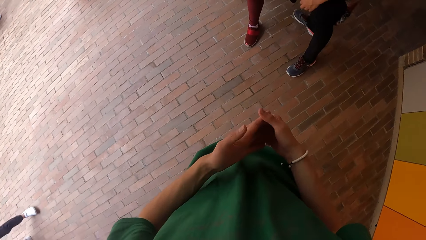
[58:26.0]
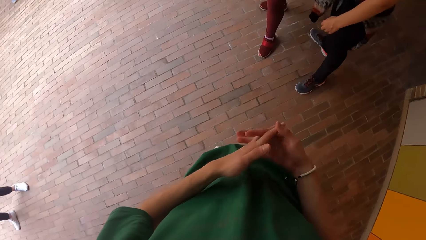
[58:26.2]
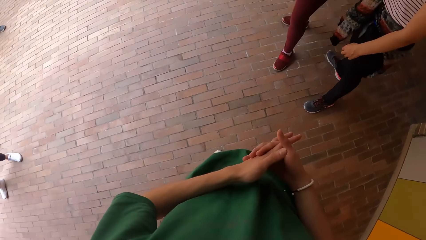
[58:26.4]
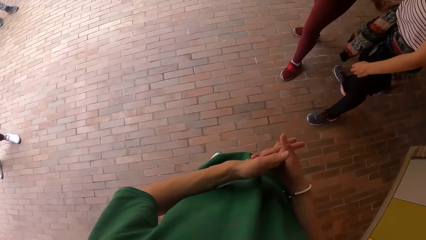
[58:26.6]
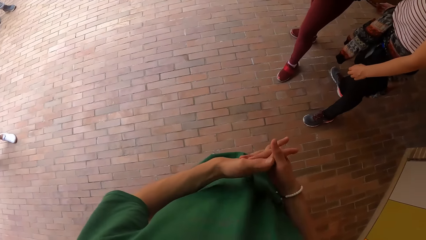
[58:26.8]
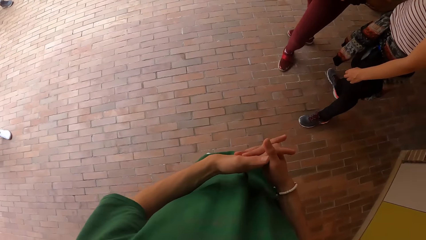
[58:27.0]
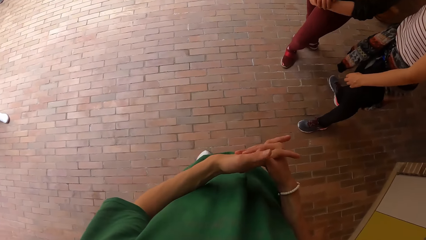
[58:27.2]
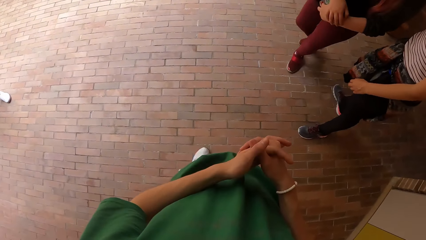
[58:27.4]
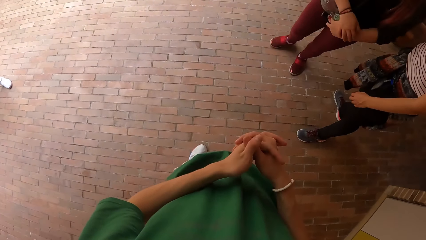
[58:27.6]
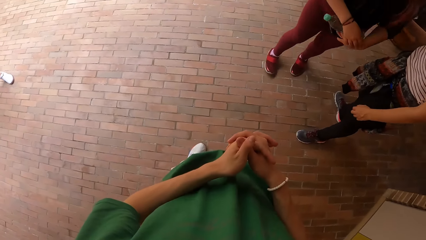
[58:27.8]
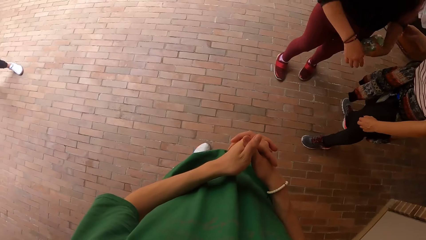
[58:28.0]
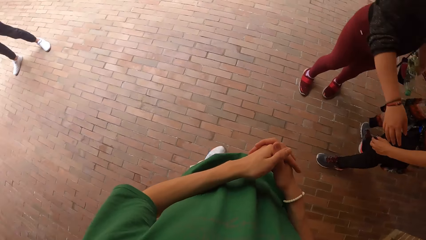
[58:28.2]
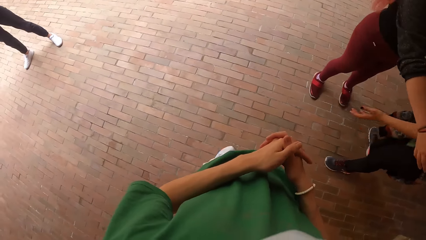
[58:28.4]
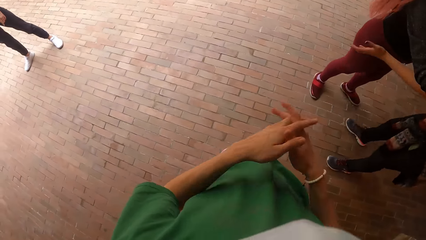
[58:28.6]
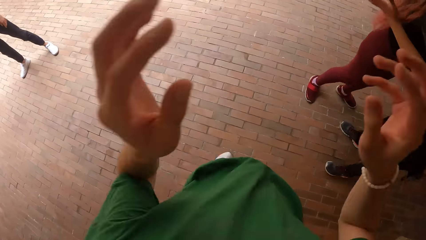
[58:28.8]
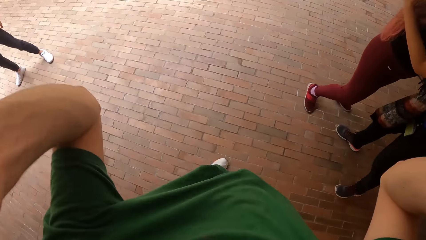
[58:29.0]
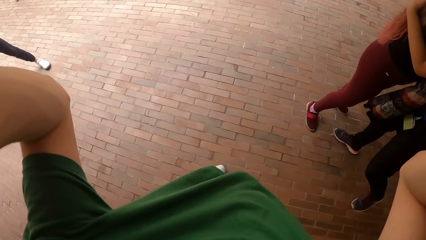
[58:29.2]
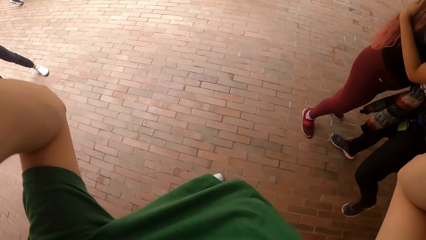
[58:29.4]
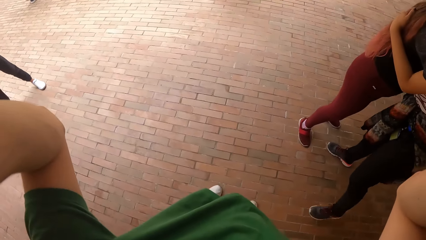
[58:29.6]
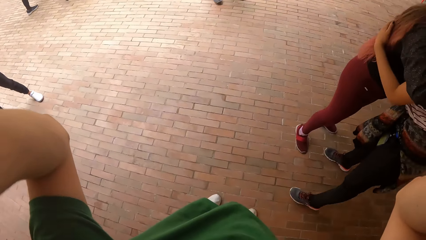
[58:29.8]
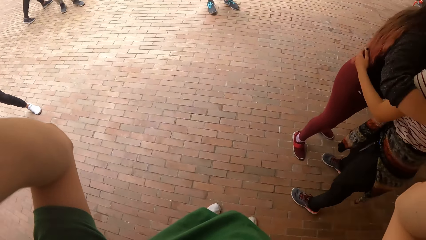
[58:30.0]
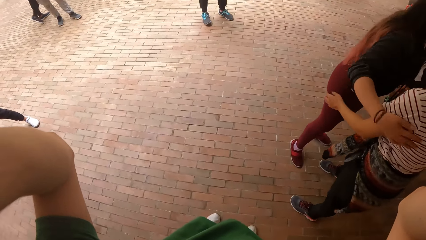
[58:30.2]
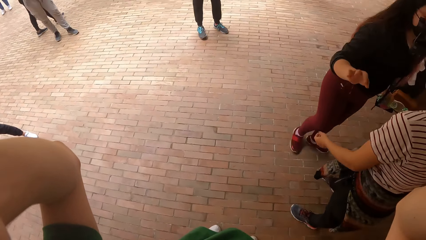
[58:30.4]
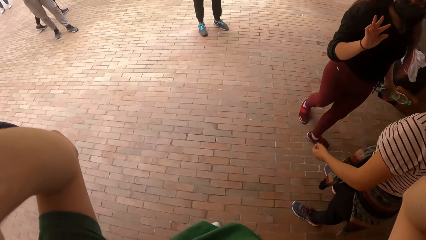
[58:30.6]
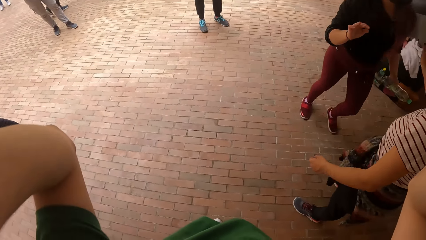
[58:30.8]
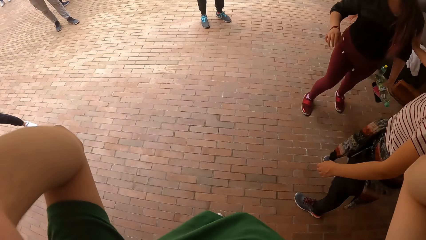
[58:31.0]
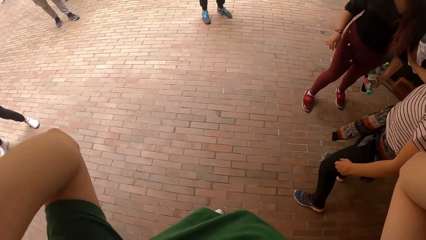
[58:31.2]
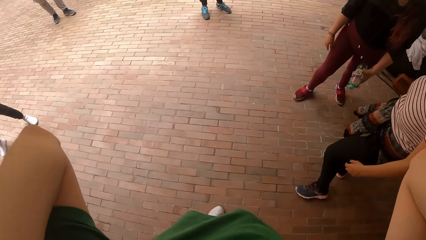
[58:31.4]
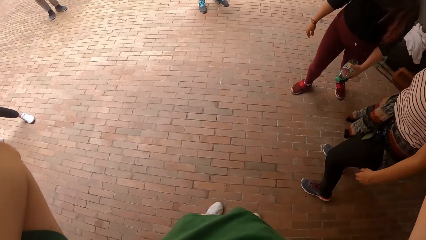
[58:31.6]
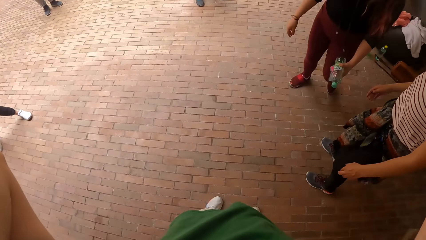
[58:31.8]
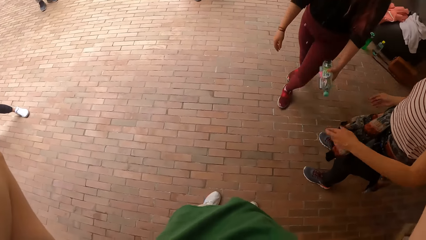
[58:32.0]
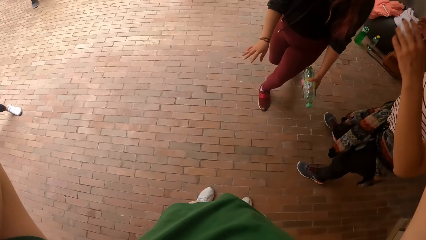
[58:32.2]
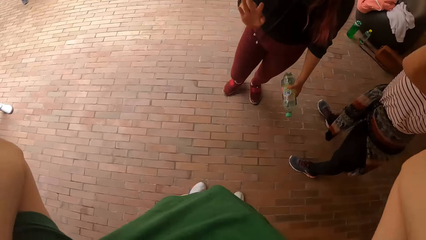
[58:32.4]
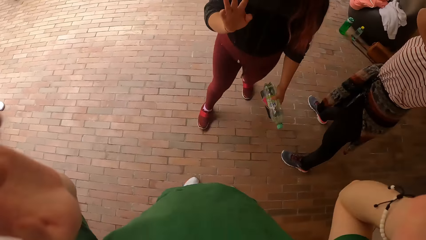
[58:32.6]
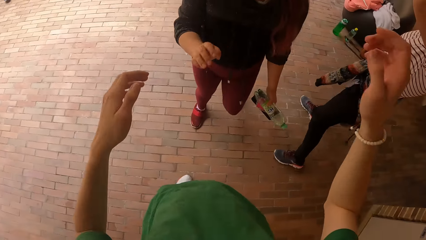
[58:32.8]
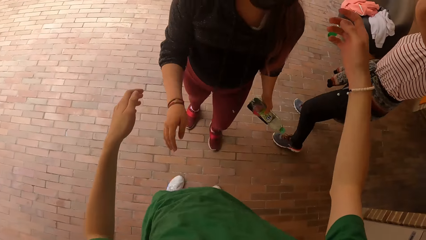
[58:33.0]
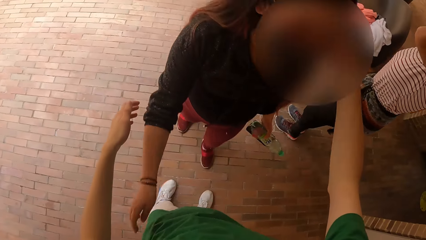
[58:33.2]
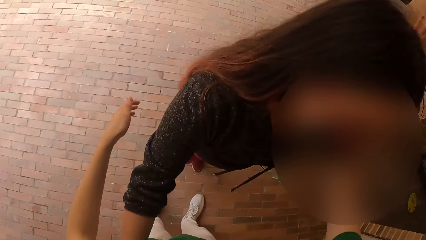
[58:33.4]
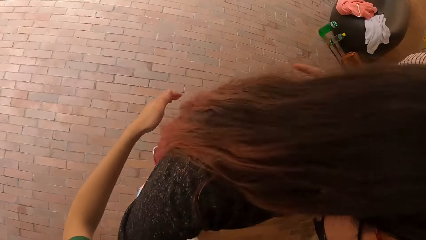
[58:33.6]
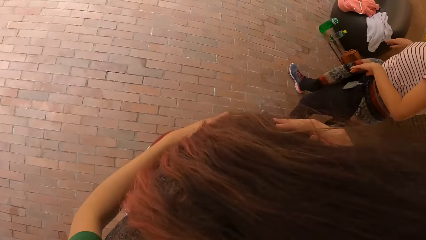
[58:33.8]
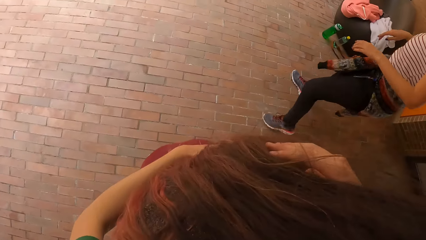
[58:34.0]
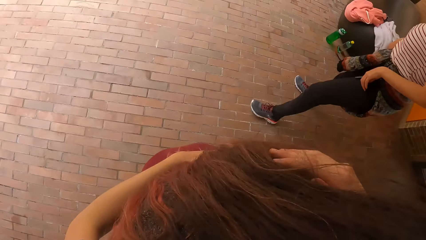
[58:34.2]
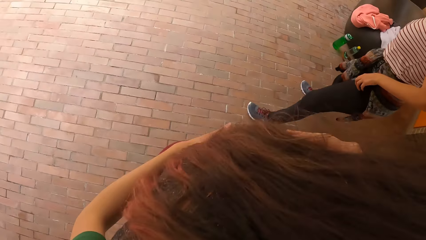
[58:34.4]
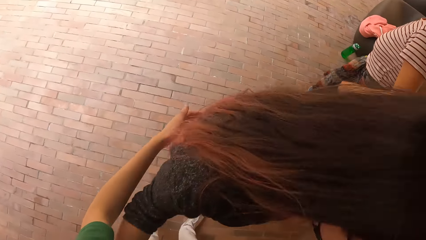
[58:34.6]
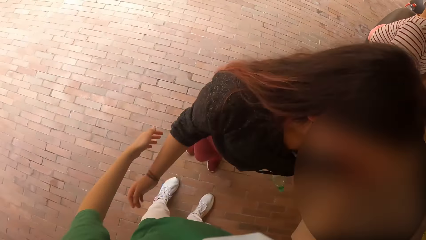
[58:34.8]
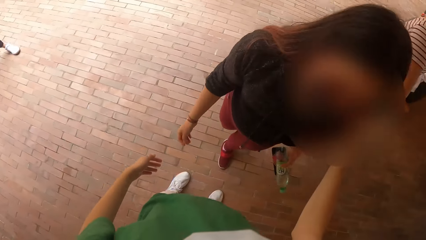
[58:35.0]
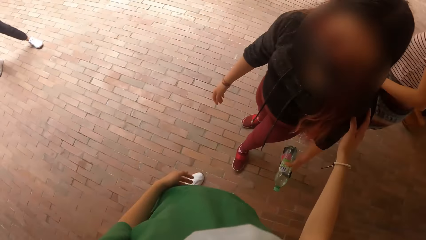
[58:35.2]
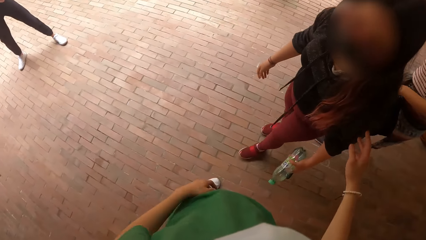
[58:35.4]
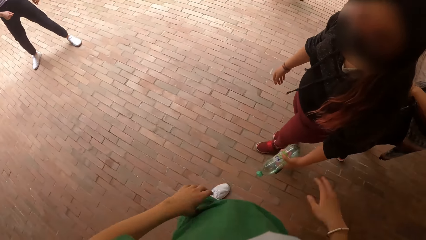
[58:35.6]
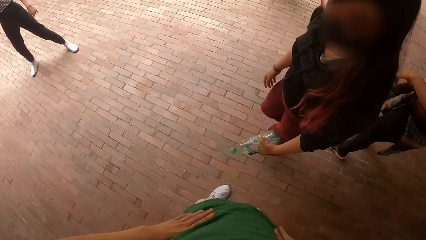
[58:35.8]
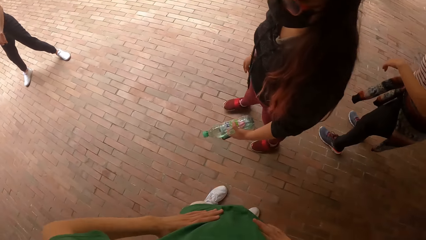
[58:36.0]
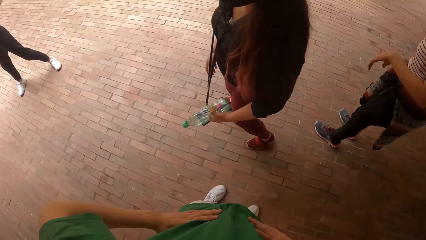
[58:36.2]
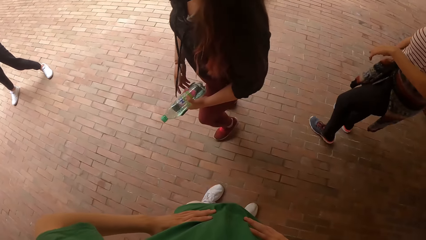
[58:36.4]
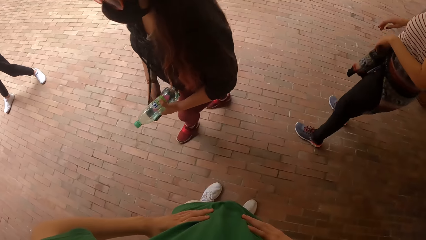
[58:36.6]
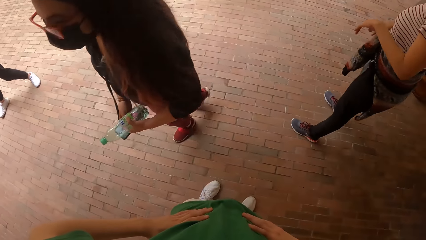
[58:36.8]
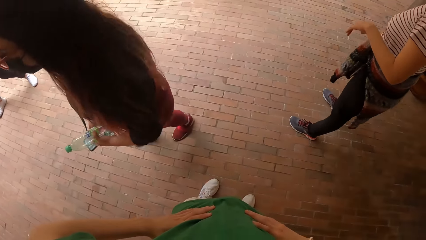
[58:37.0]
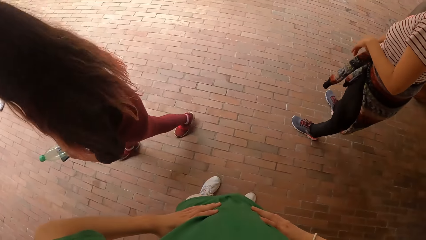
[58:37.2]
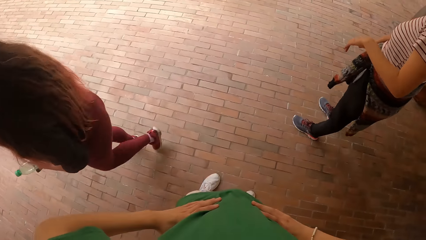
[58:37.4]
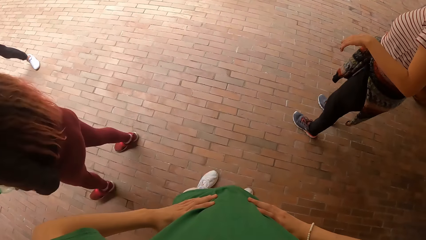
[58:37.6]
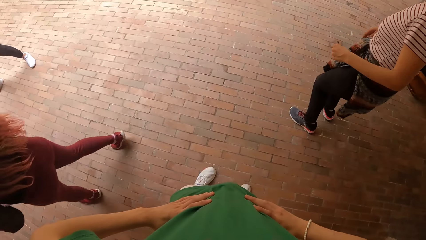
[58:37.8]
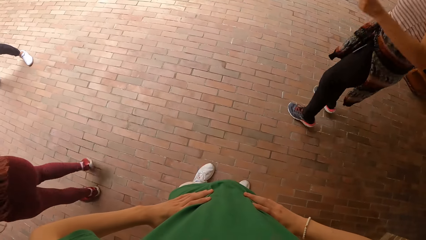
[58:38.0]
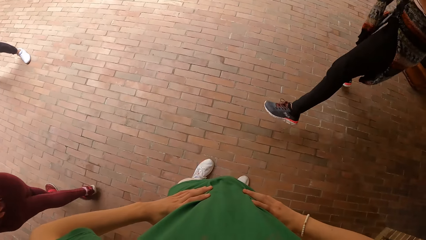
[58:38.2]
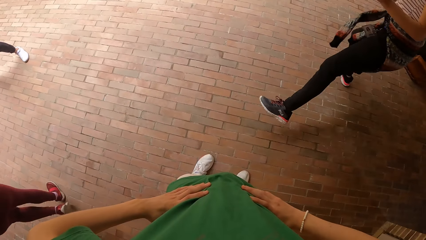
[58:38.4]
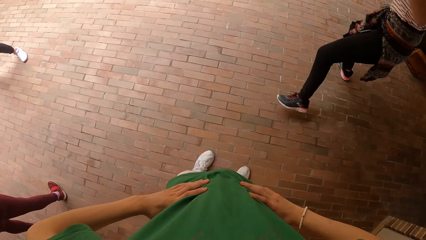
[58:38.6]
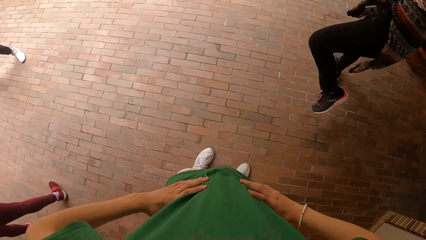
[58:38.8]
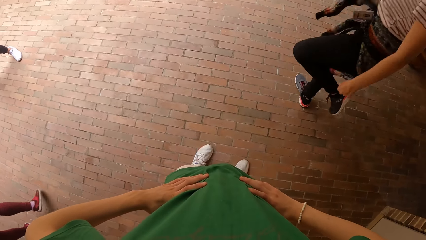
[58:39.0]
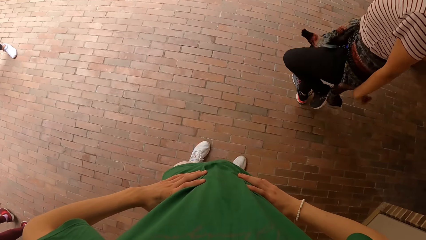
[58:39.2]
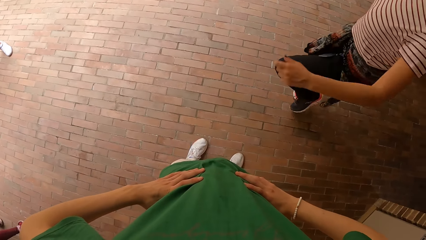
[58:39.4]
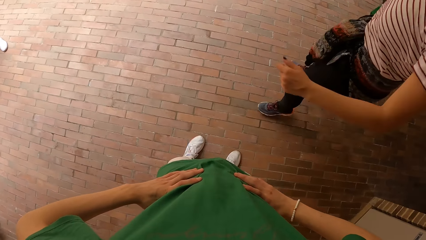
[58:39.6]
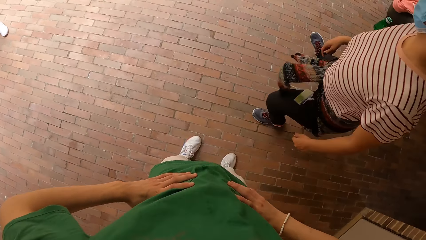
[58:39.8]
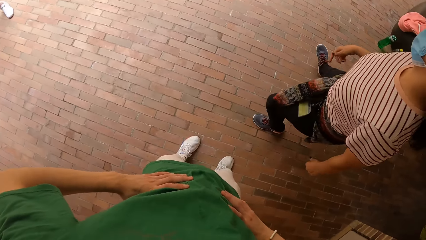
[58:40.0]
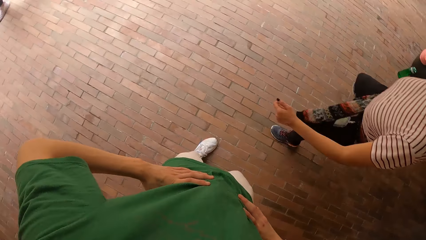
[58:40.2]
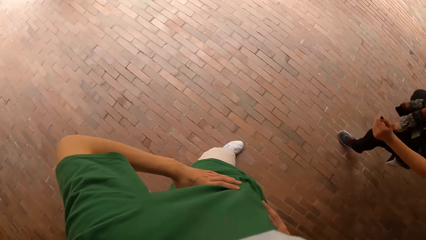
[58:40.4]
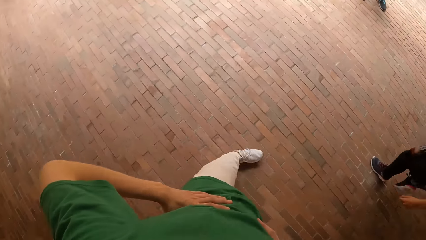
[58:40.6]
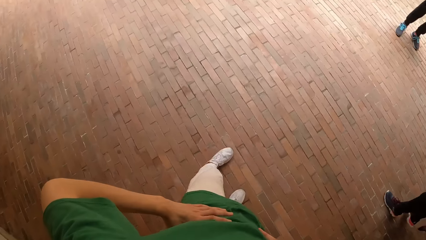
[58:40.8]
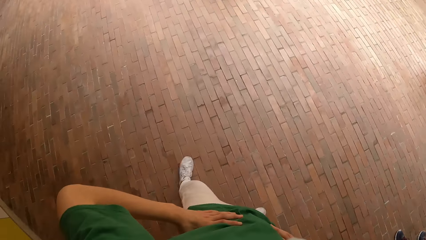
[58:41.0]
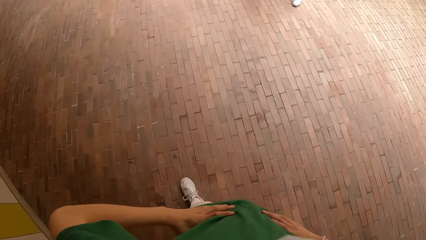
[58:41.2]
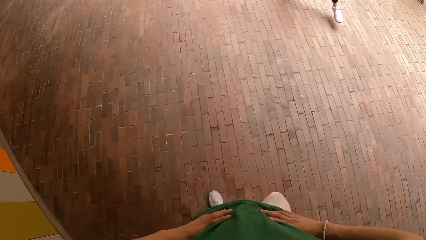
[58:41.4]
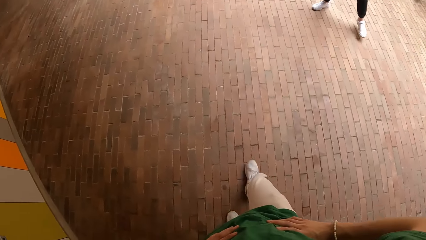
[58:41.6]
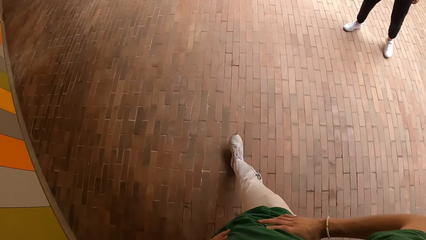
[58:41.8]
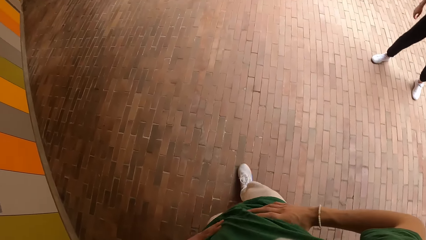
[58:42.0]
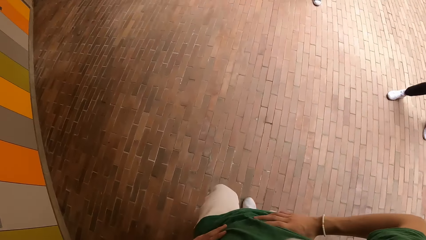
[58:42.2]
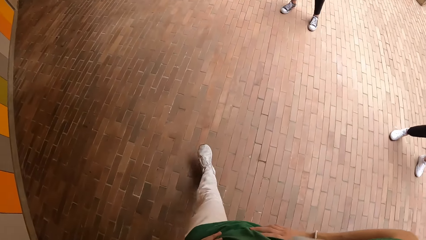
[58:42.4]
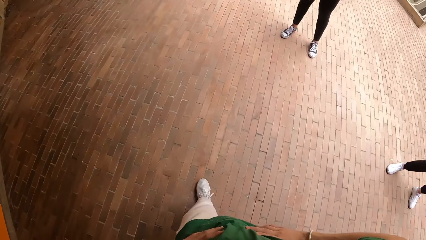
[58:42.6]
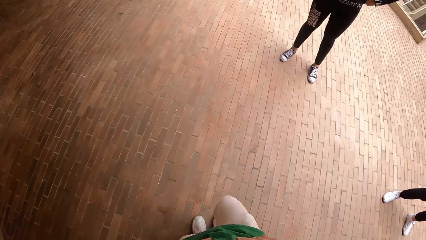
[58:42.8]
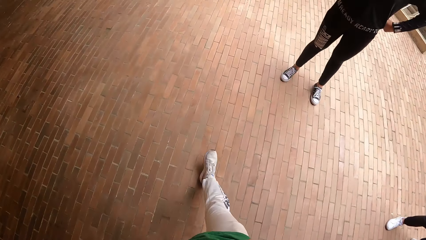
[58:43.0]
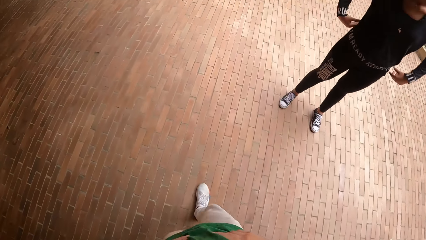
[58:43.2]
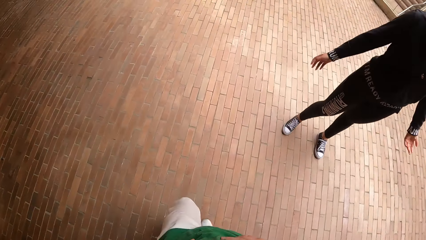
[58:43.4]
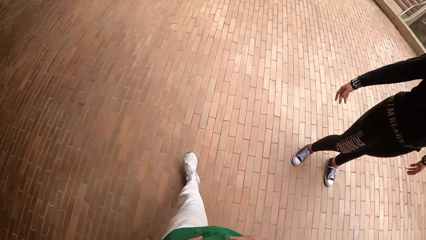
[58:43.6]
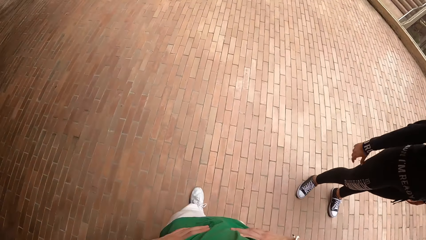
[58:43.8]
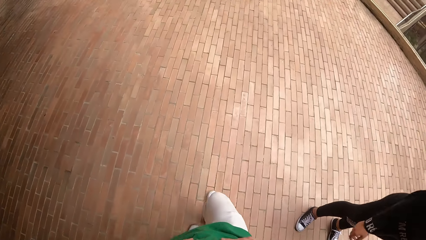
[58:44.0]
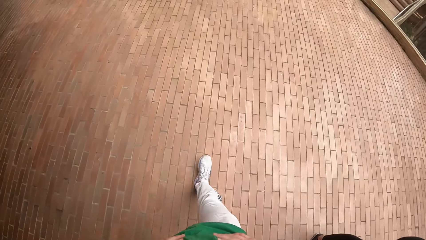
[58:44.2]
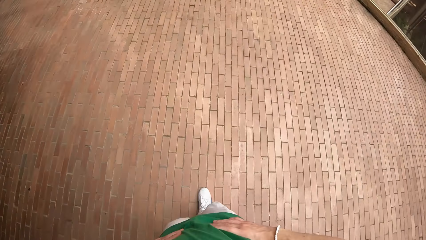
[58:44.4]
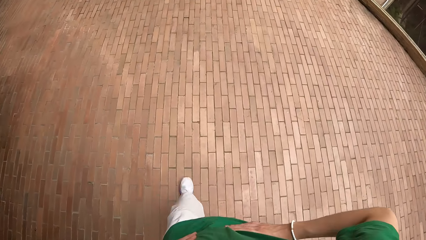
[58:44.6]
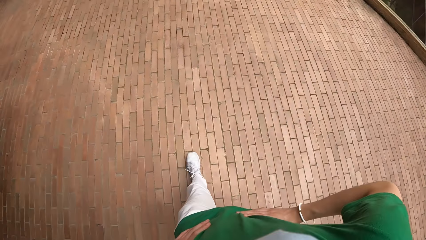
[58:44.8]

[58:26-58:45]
The camera wearer looks around. A woman hugs another woman. The camera wearer touches his head with both hands. He adjusts the camera. He hugs the other woman. The first woman dances in the dance hall. The camera wearer looks around. He walks on the pavement.
